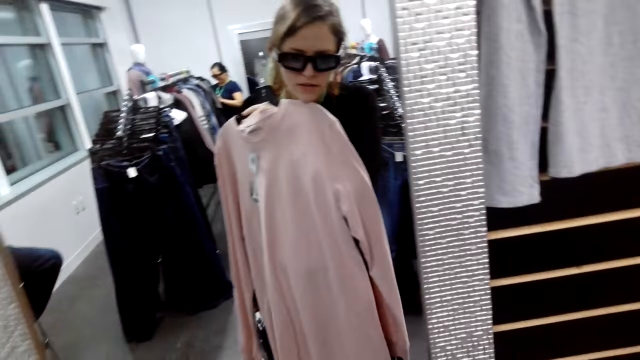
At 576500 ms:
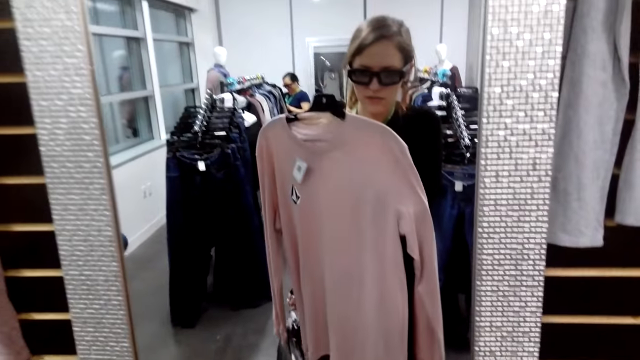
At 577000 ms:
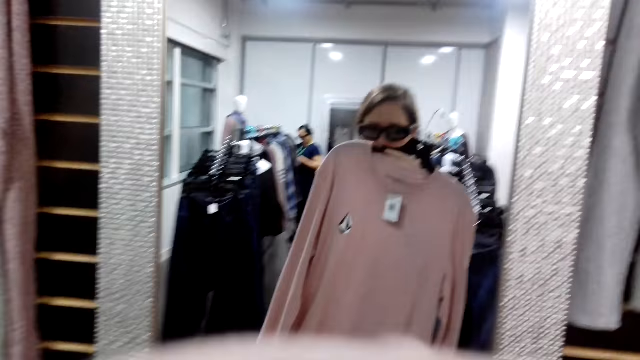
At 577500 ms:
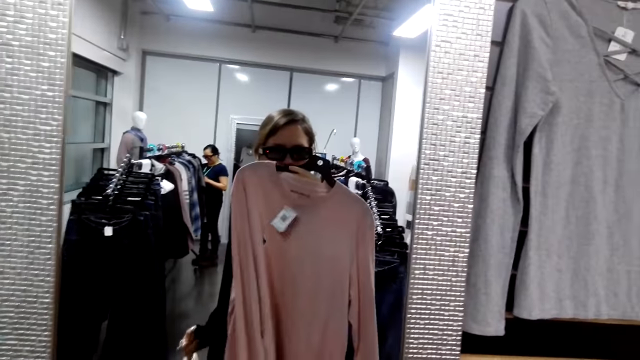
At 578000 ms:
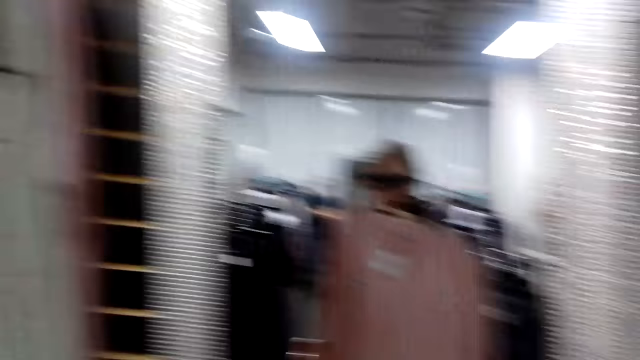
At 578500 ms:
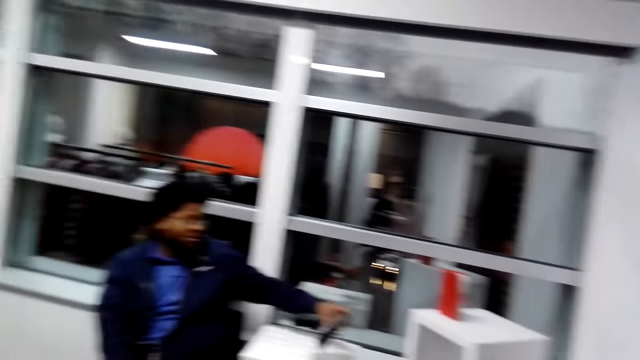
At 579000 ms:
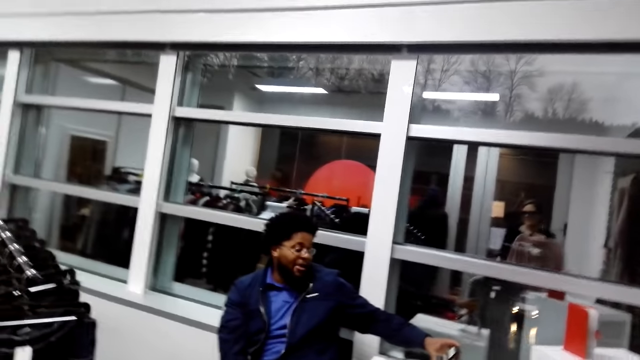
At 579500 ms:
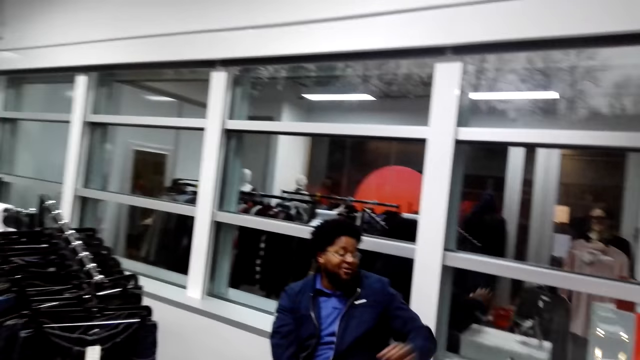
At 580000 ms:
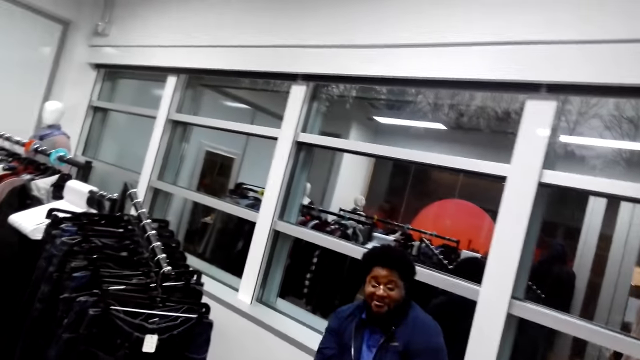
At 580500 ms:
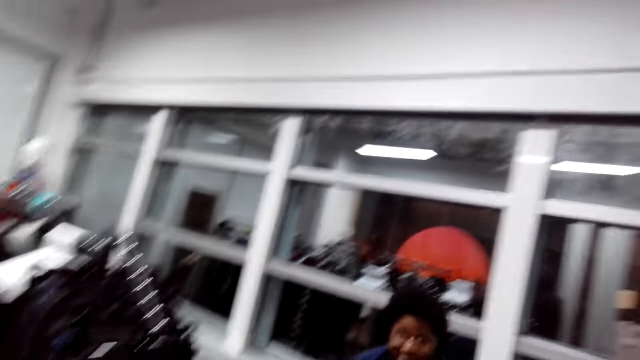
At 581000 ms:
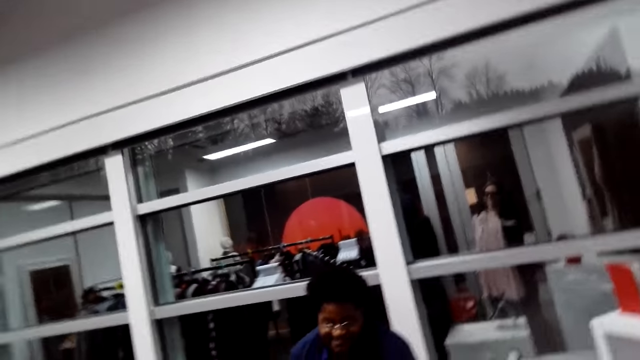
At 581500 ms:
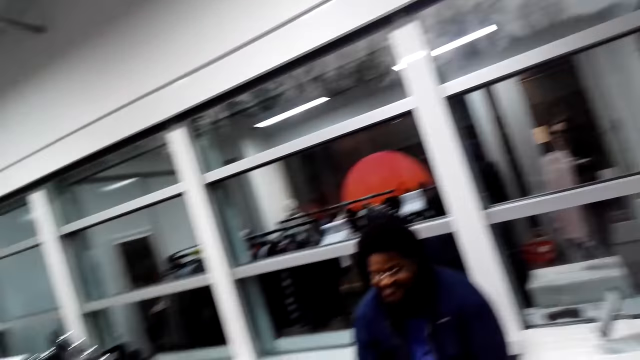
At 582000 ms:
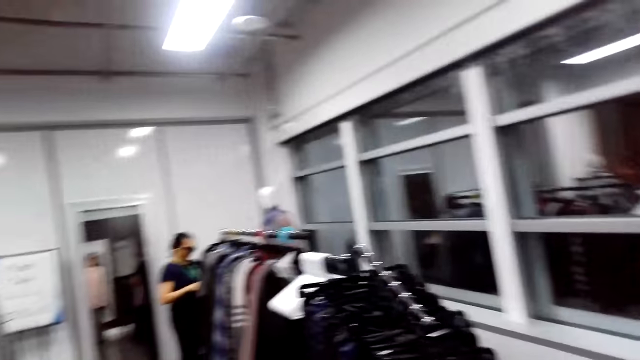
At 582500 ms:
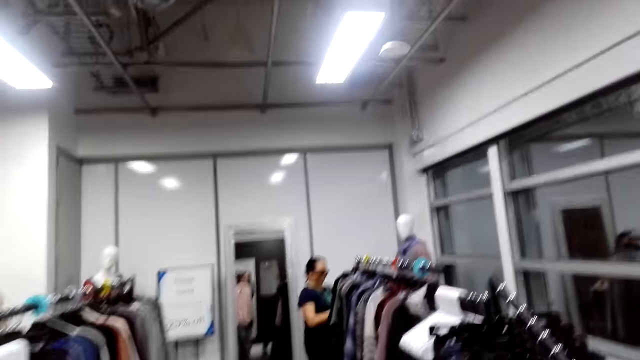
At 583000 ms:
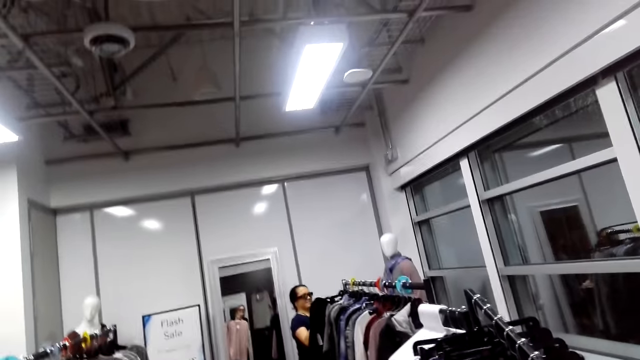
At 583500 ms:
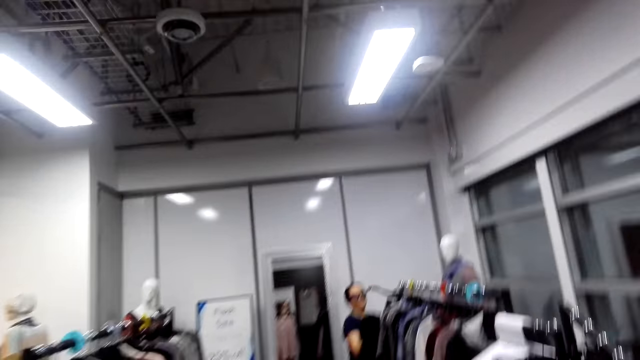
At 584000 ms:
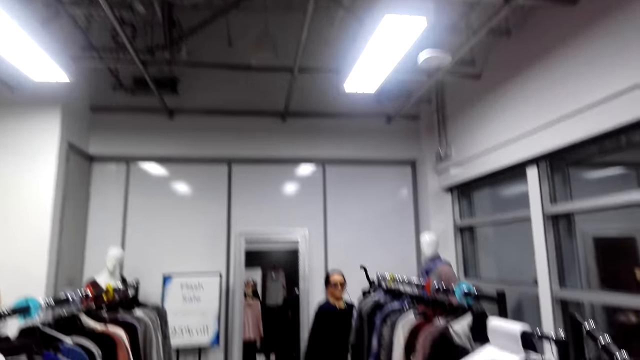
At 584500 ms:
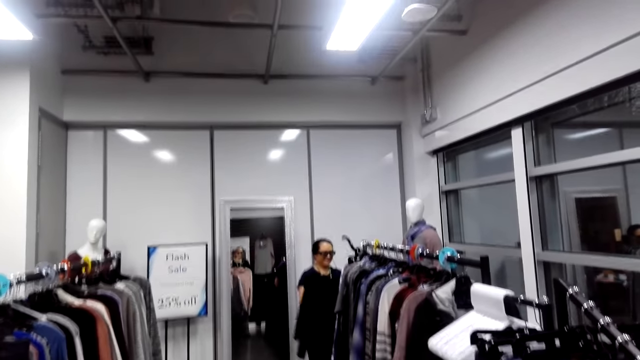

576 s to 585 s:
The camera wearer turns to the side. They interact with a cashier man. They look on something in a mirror.

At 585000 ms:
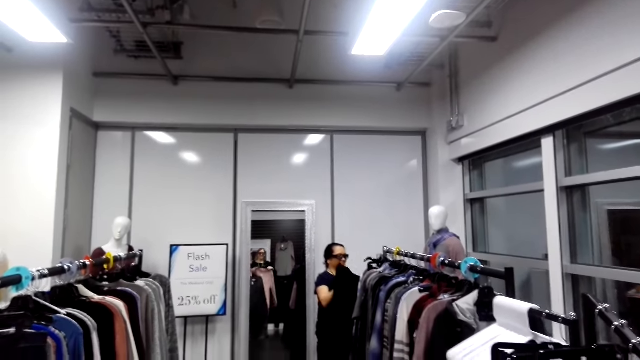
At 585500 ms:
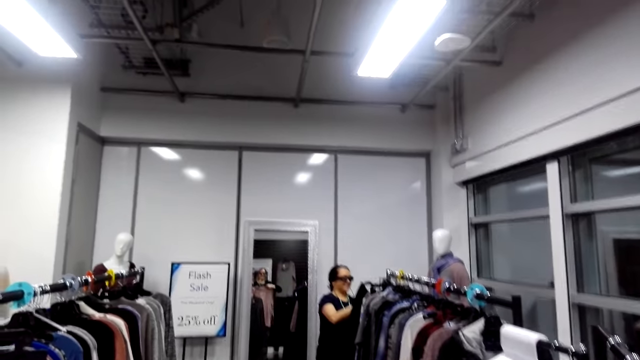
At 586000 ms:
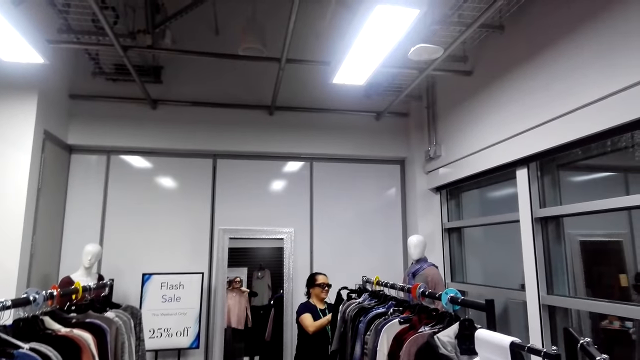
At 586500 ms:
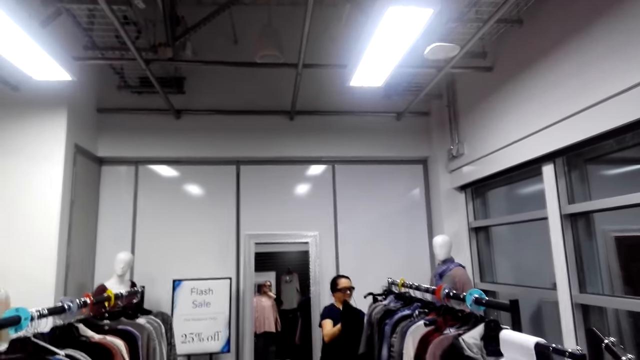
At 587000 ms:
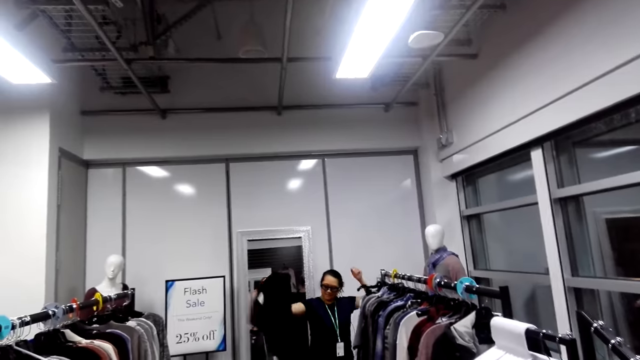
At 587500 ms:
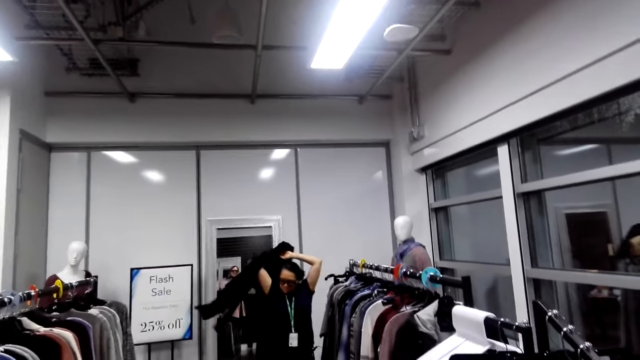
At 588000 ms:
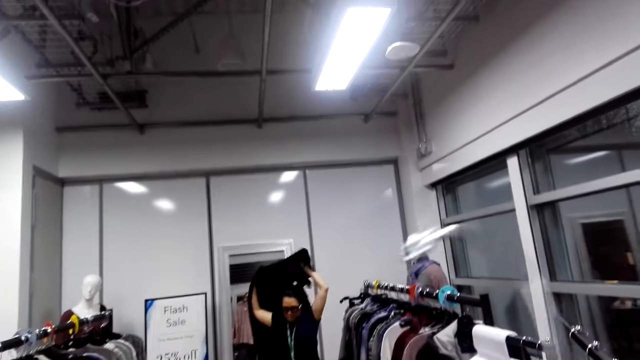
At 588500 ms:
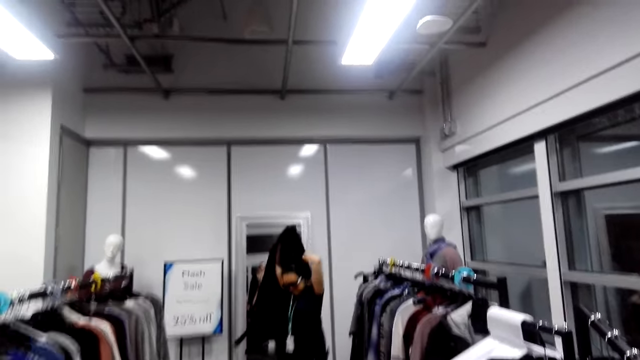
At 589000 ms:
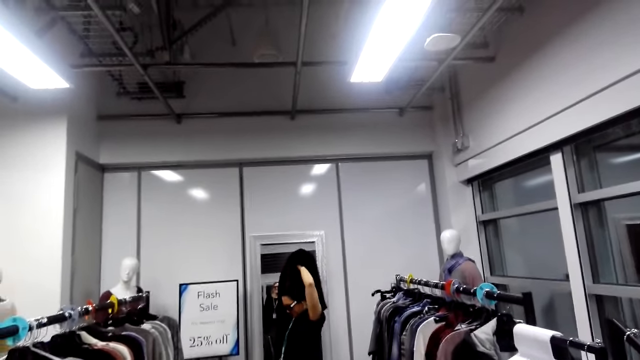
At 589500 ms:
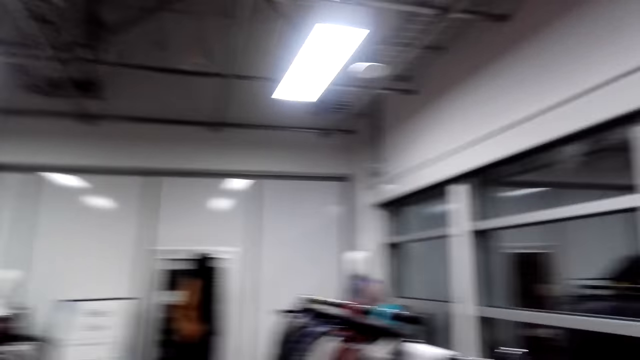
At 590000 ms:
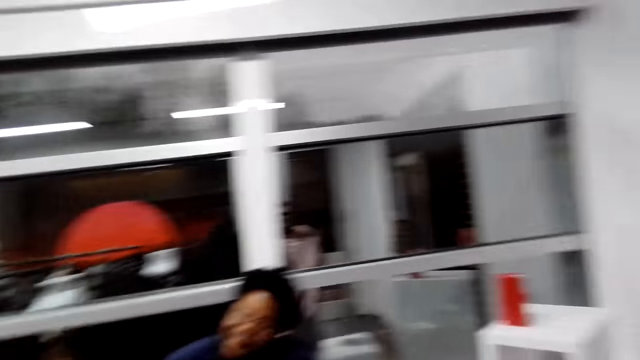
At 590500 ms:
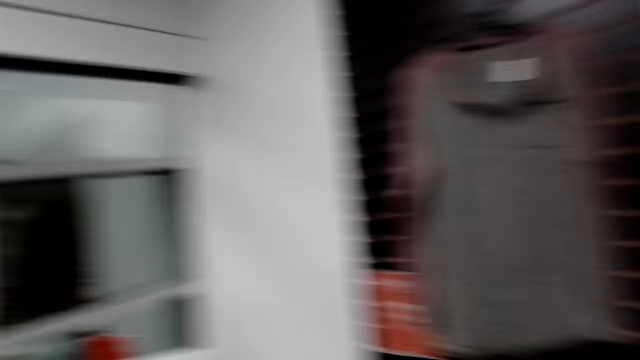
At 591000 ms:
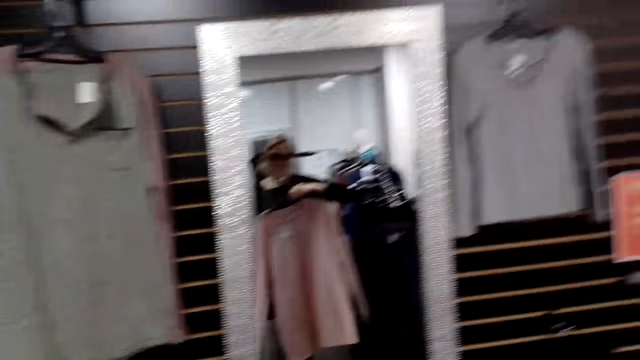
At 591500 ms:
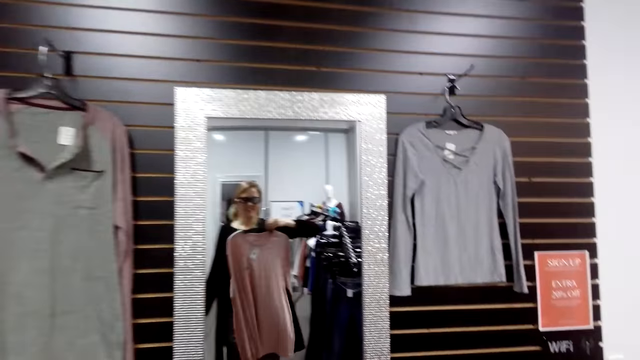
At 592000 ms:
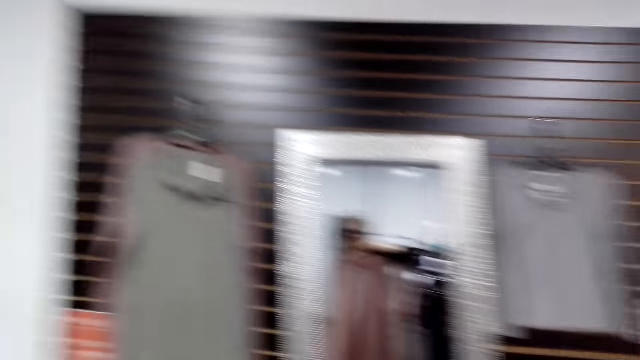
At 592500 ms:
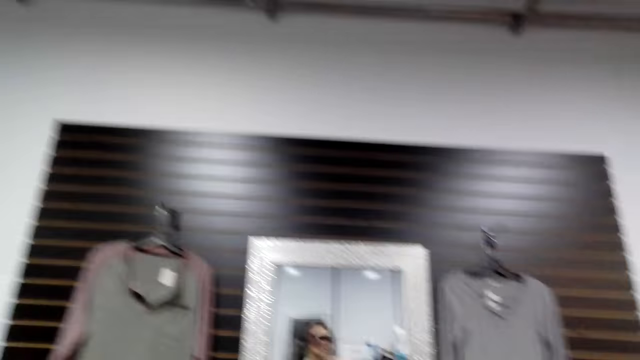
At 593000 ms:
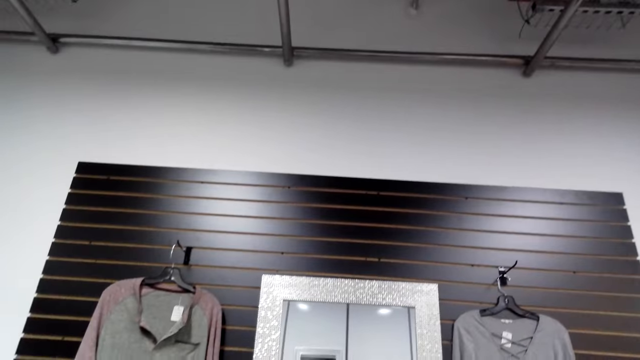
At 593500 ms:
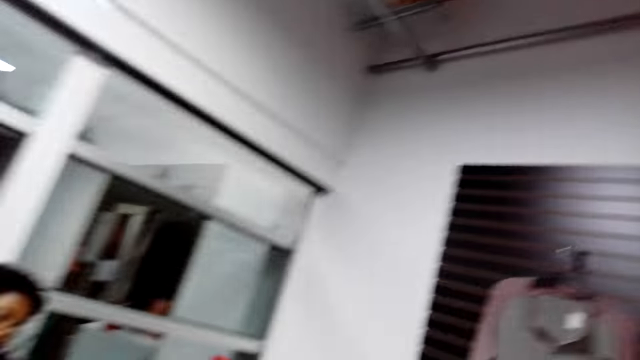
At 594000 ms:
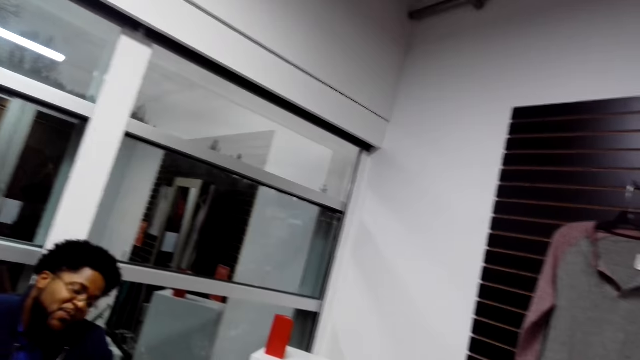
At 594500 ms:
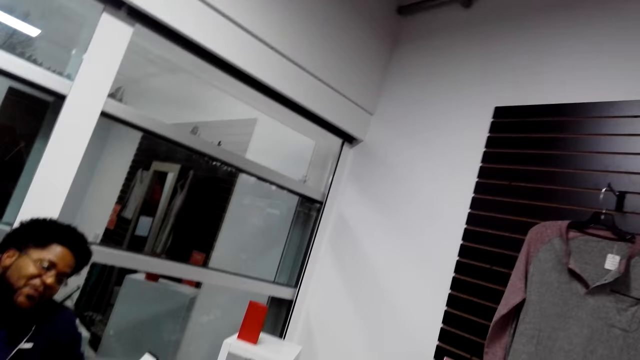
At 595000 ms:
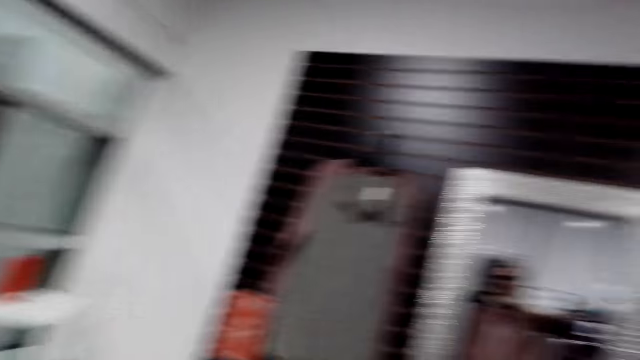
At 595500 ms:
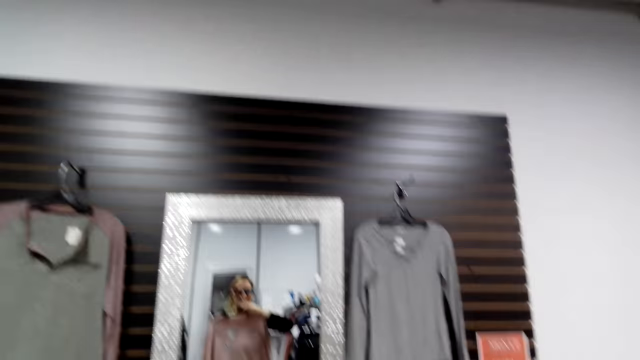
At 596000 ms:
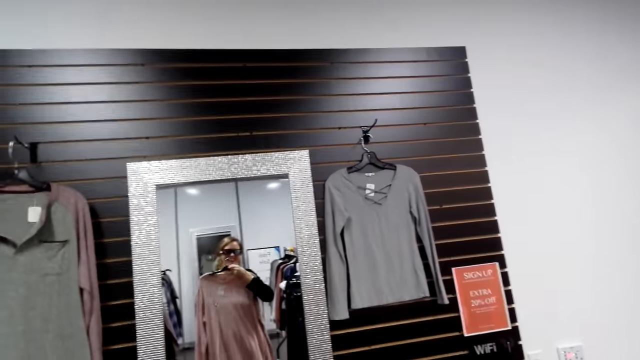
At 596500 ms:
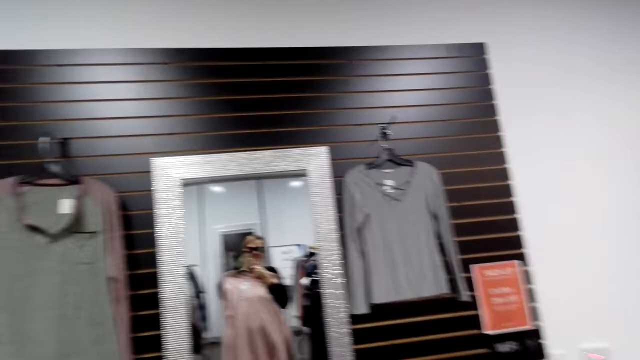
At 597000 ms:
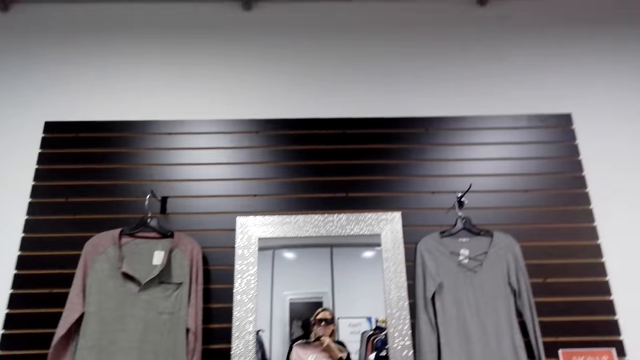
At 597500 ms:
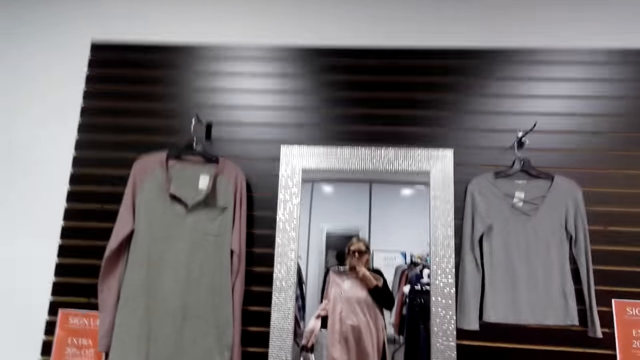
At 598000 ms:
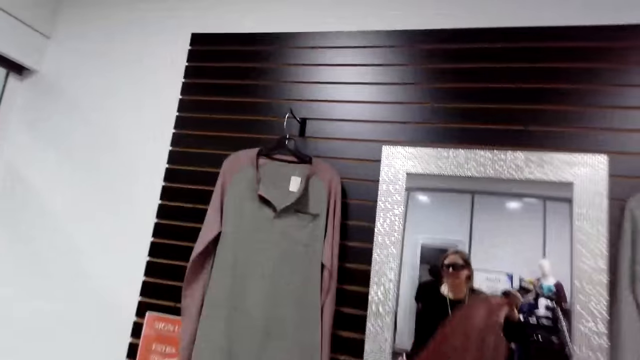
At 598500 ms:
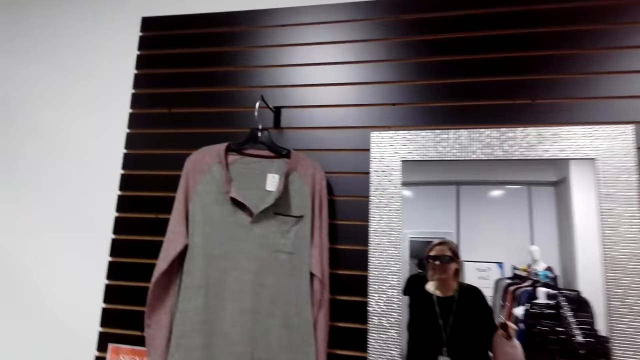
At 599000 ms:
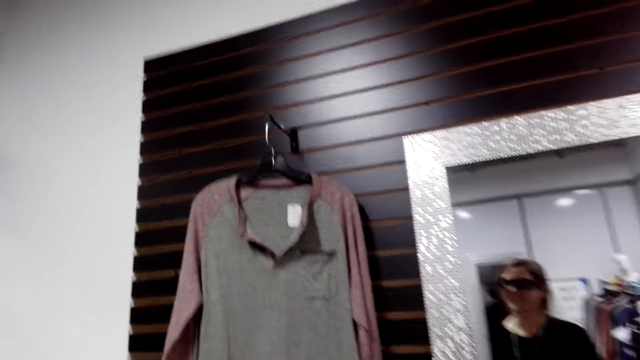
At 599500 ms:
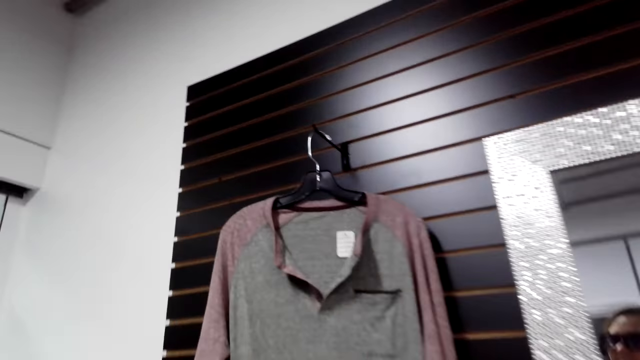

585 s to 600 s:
A cashier man holds a cloth on a hanger. The camera wearer turns to the side. The cashier man wears the cloth. The camera wearer interacts with the cashier man and looks about in the room. They turn to the side. They hold the cloth. They turn to the side. They hold the cloth. They turn to the side. They interact with the cashier man. They look on the cloth in a mirror.
